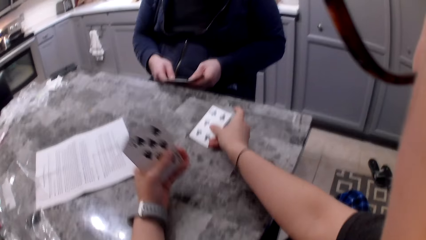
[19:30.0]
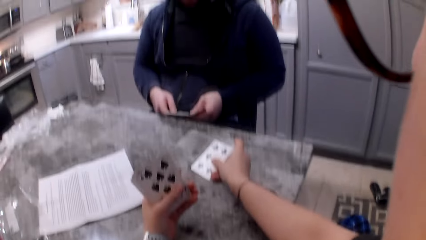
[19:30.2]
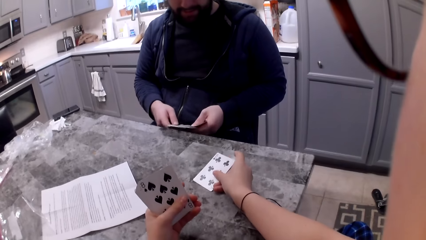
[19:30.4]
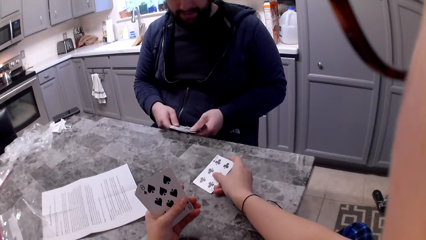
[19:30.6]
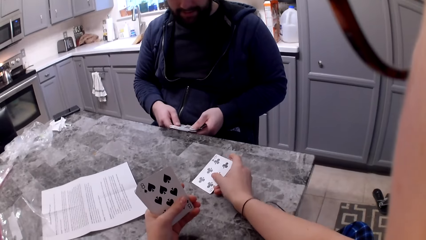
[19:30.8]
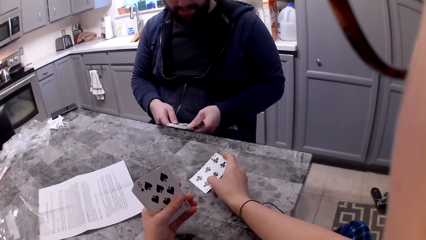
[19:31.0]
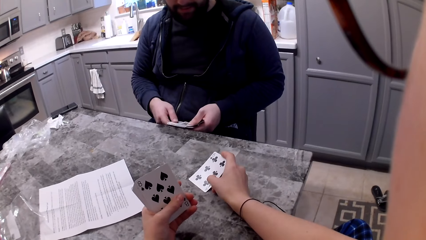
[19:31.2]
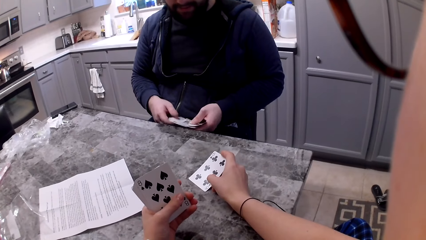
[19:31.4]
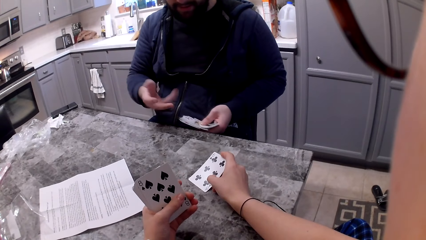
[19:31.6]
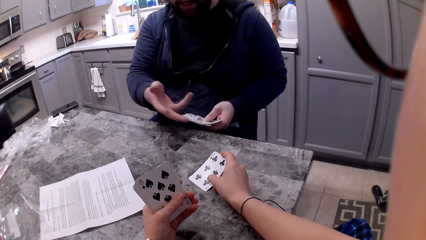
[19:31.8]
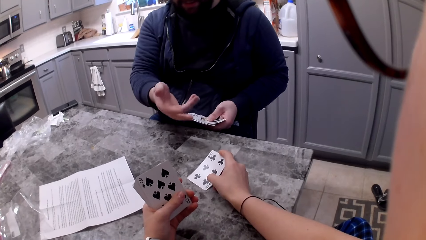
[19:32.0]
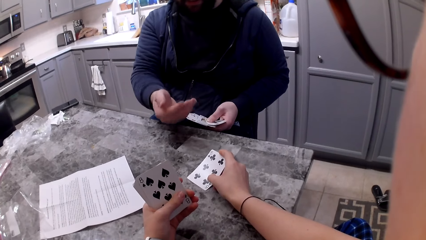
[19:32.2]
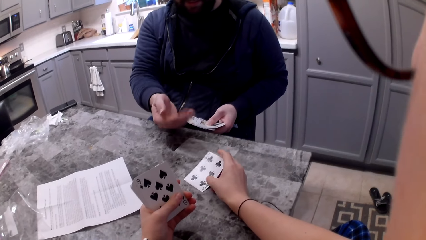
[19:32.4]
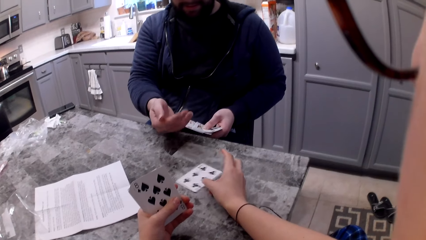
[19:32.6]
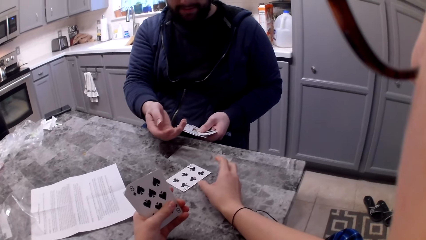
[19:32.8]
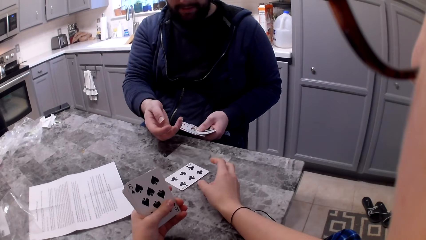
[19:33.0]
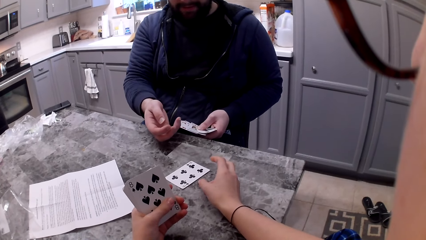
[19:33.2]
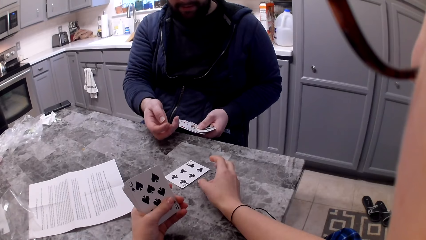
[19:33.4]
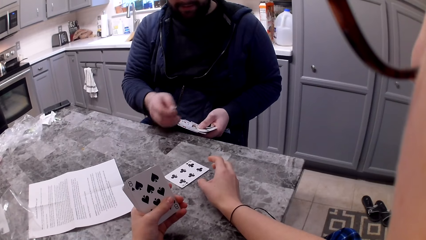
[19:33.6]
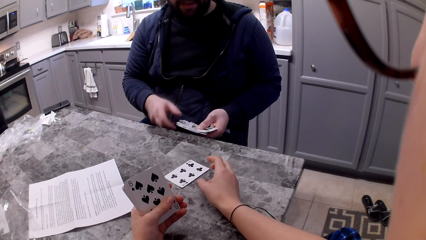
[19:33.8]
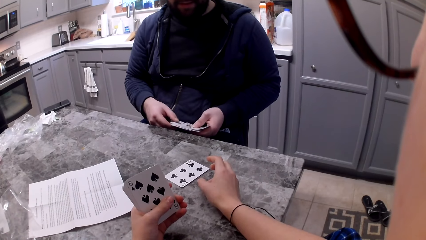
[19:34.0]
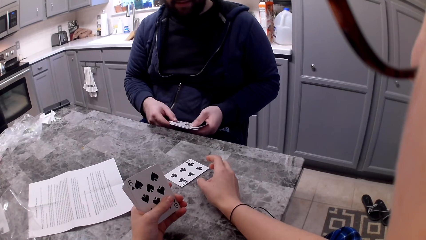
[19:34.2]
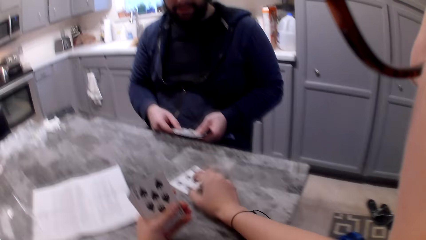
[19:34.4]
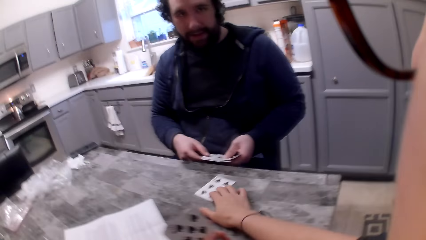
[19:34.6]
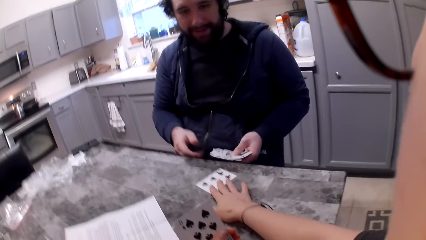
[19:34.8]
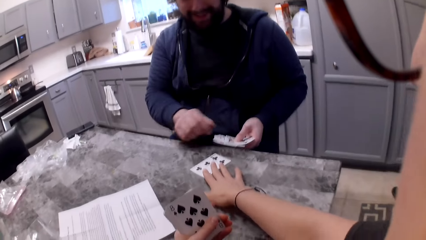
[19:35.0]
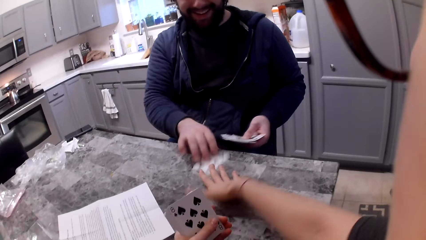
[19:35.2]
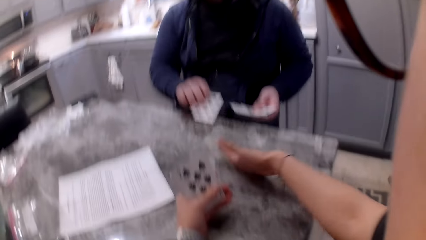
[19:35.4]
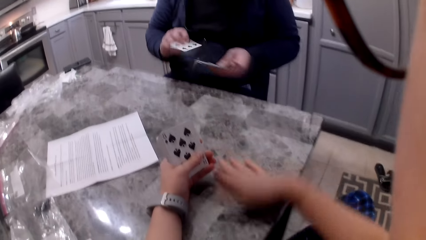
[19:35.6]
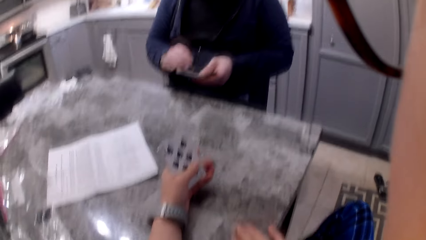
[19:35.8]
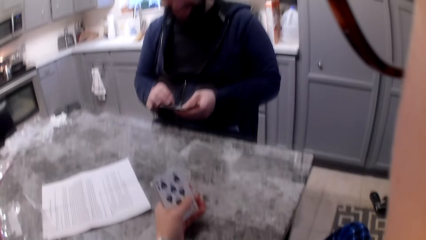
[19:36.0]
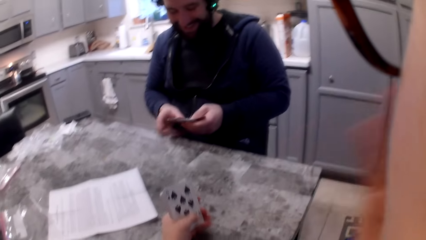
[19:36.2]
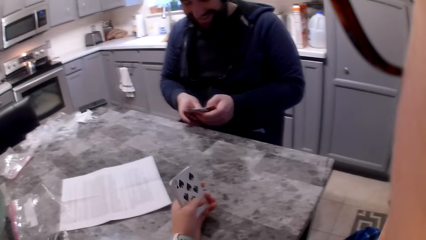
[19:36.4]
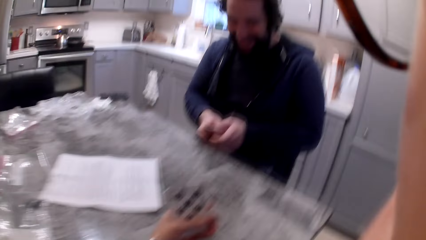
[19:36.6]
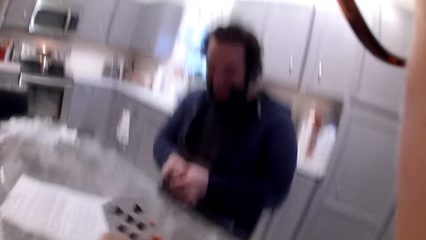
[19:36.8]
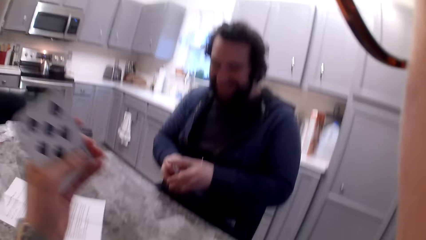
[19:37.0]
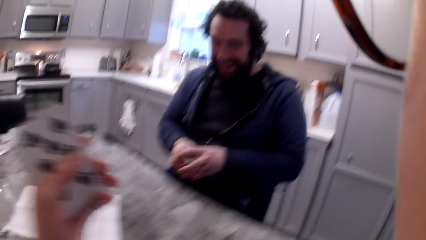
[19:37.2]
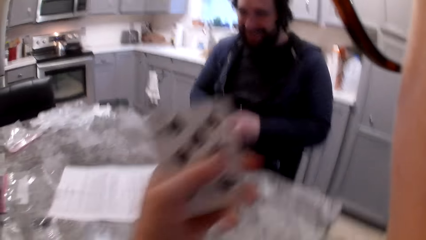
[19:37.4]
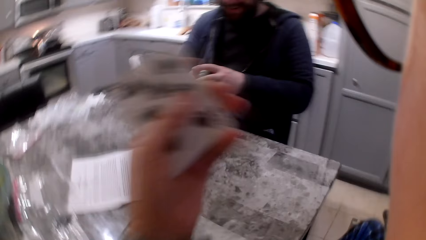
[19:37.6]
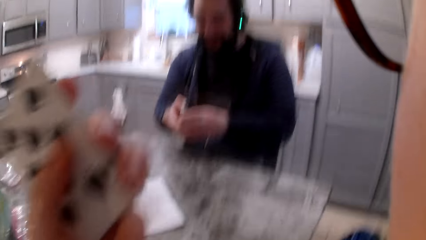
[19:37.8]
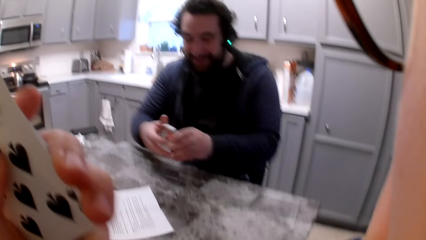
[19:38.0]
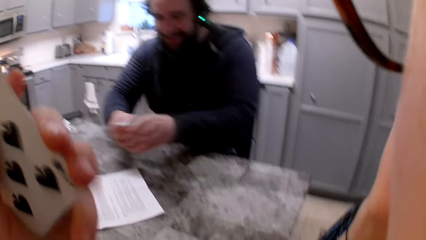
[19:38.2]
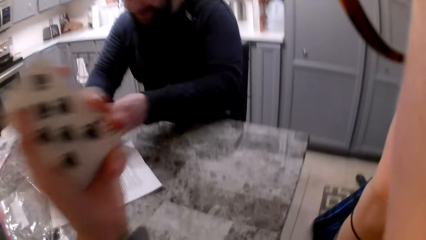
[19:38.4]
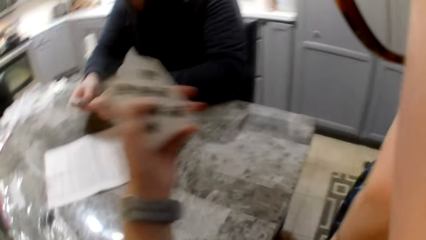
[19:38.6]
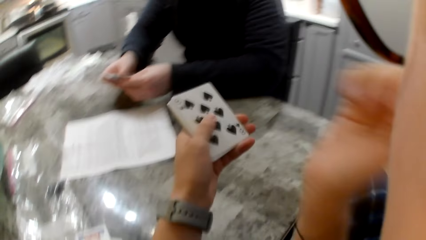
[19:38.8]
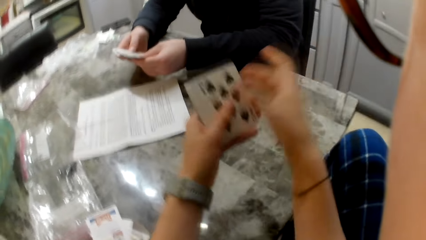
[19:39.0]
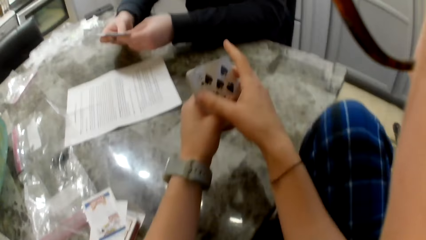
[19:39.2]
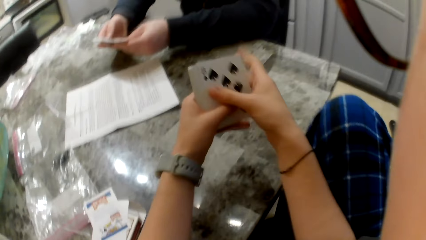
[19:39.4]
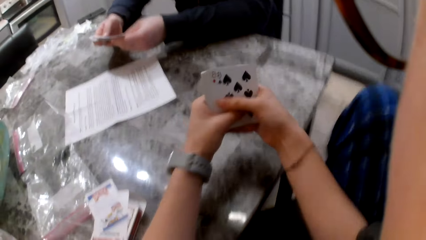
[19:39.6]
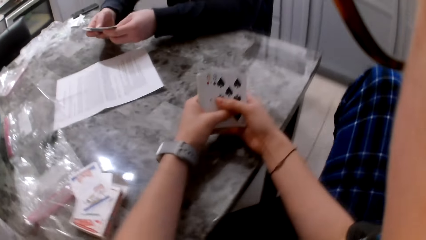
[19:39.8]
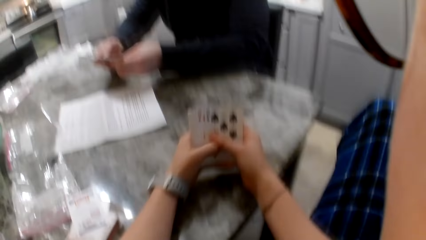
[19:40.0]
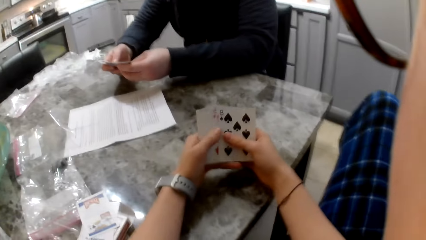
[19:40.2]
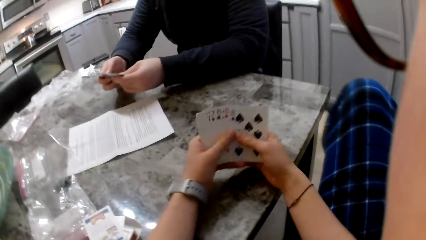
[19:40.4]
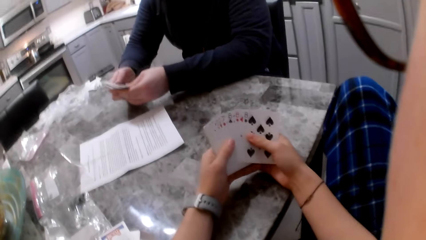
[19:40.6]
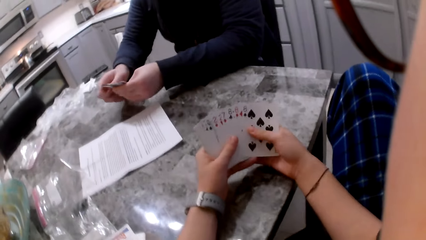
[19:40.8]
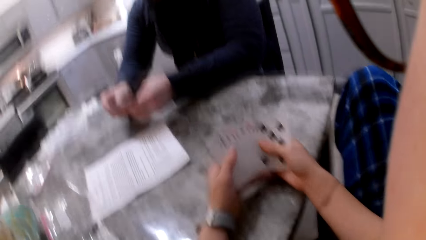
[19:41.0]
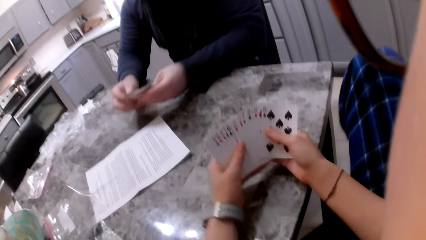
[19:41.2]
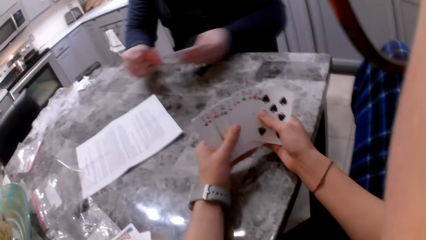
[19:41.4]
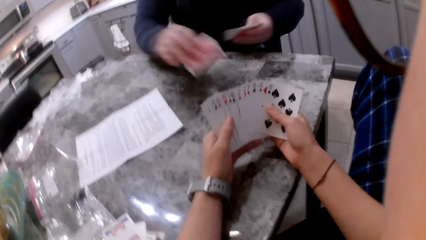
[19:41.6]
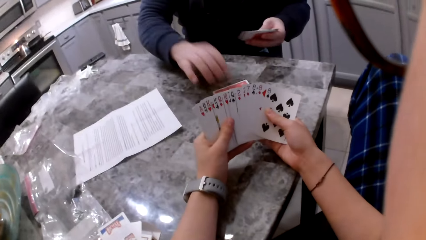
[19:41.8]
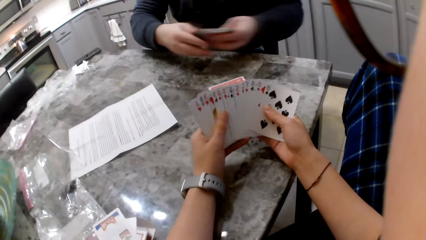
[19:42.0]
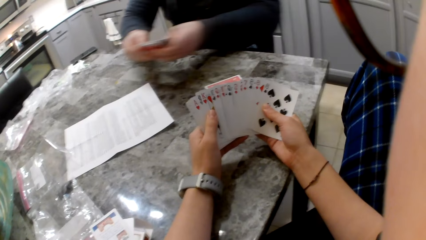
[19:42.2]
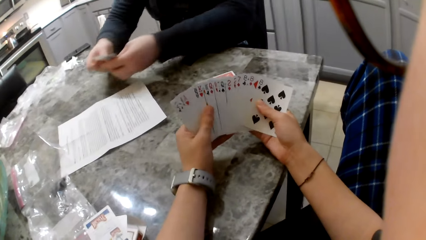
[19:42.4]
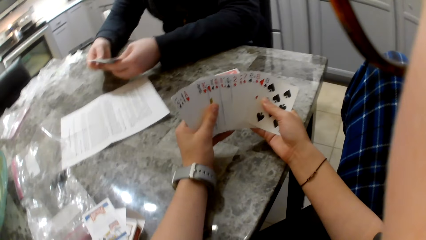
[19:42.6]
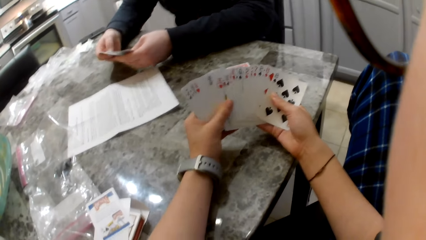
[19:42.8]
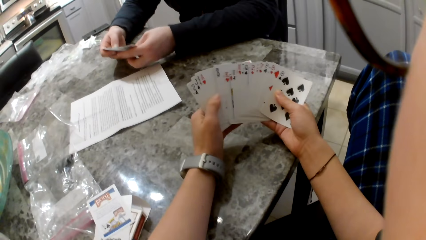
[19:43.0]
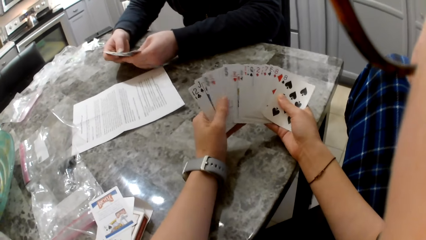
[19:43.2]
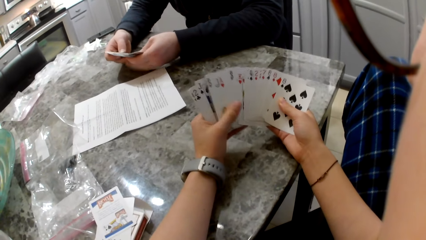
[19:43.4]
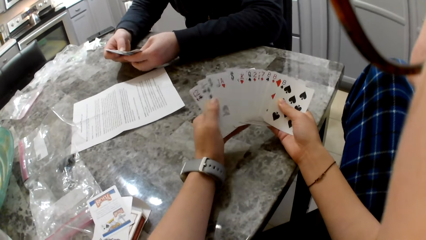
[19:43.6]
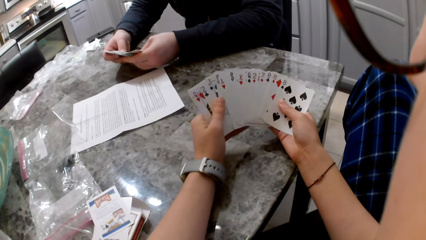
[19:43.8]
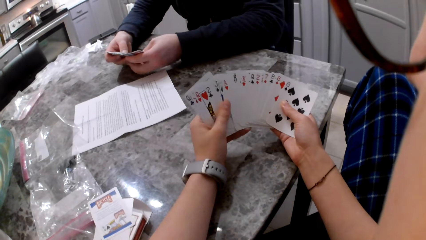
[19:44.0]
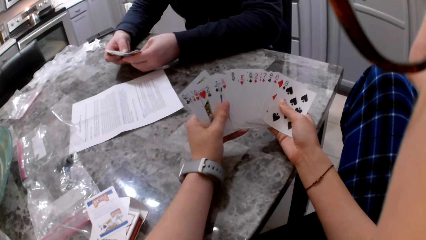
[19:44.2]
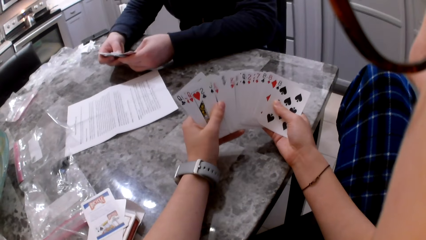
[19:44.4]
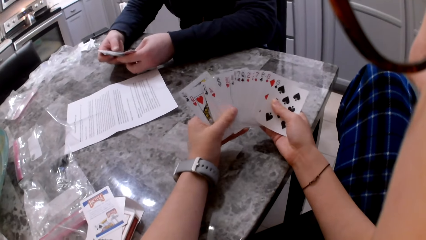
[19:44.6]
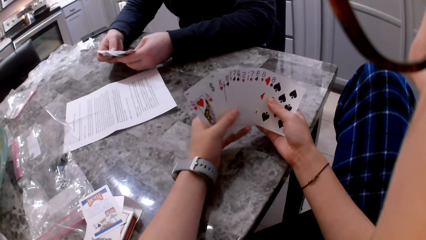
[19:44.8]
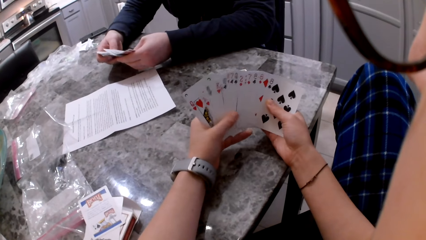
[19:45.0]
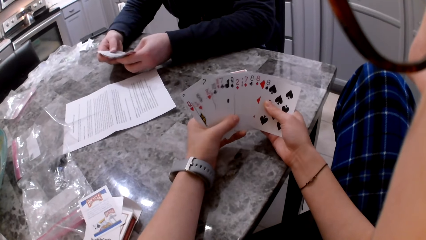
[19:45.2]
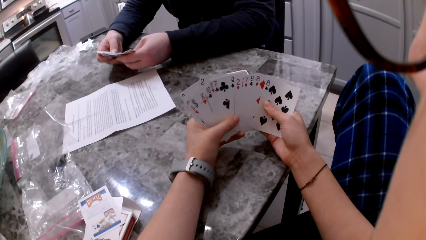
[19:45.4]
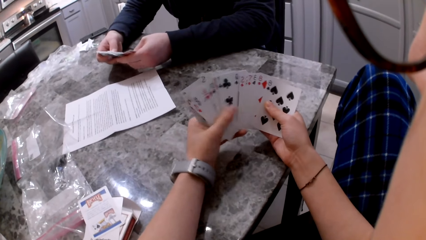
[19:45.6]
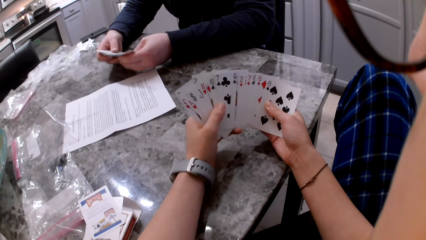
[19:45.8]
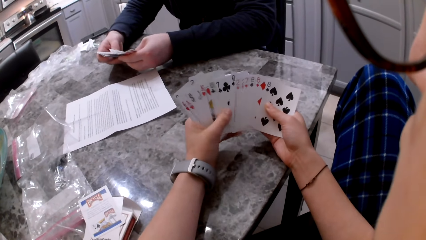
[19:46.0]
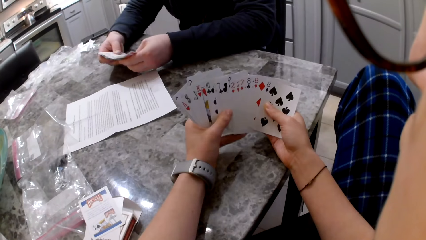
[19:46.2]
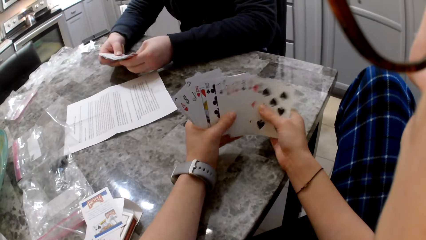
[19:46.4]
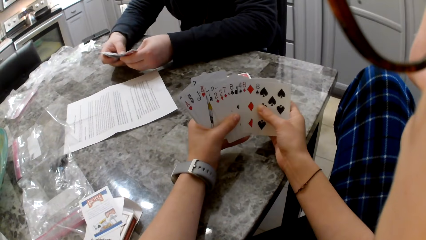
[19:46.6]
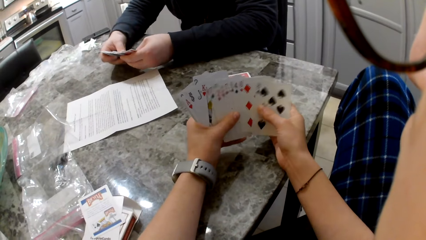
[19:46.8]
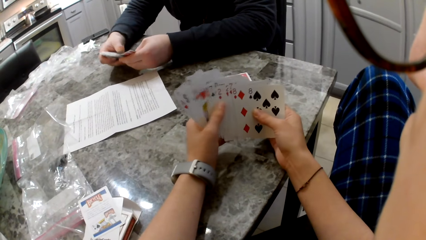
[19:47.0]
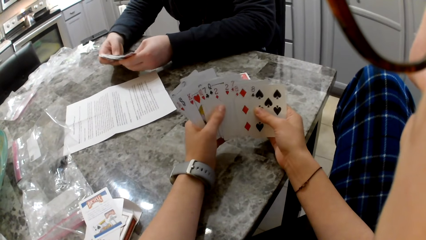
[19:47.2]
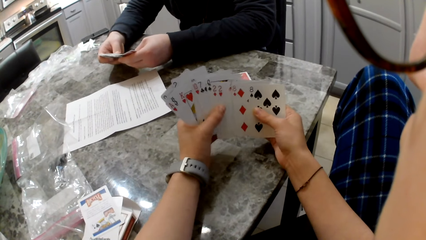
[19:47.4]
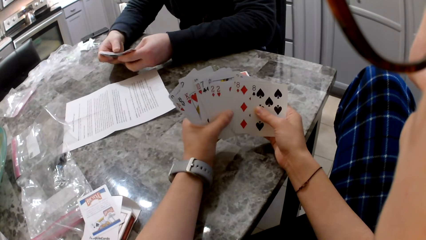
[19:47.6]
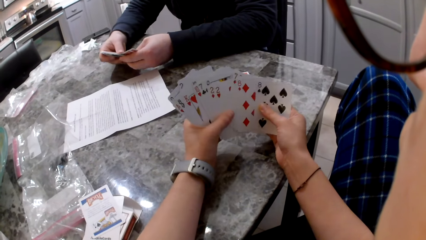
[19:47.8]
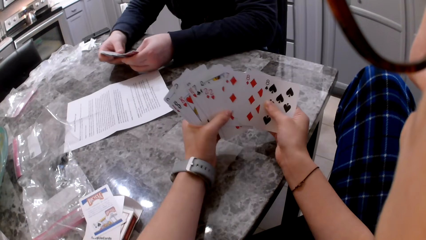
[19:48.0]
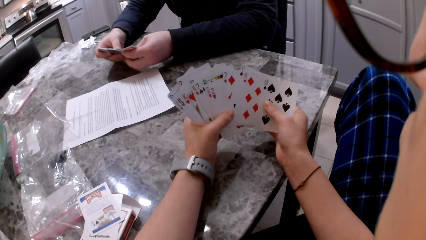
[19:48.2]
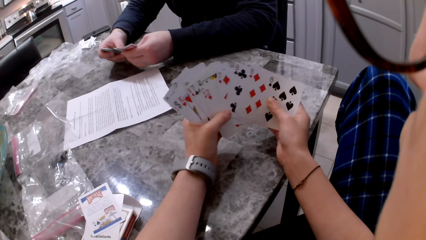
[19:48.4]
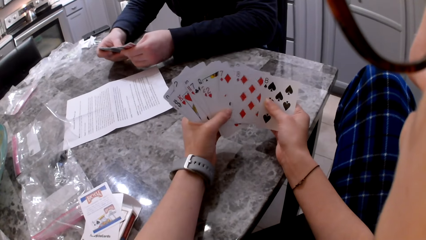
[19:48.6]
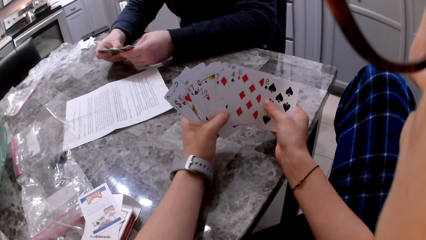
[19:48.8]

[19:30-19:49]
The camera wearer holds the card on the table or counter. She drops the card on the counter. A man gestures with his right hand and requests a card from the camera wearer. The man stretches his hand back. The camera wearer moves the card towards the man. The man picks up the card on the counter with his right hand. The camera wearer gestures with her hands. The man shuffles cards in his hands. The camera wearer moves her hand with the cards. She shuffles cards in her hands. The man picks up a card with his right hand and drops the card on the counter. The camera wearer shuffles cards in her hands. The man shuffles cards in his hands.
